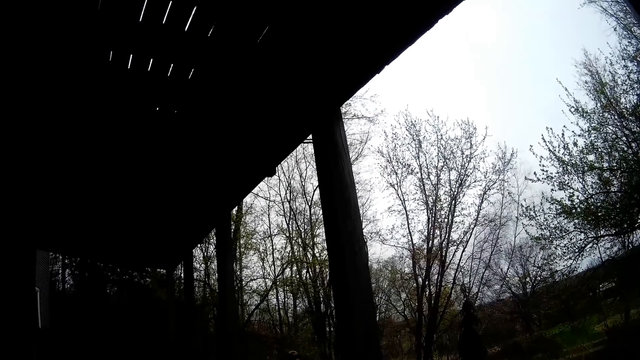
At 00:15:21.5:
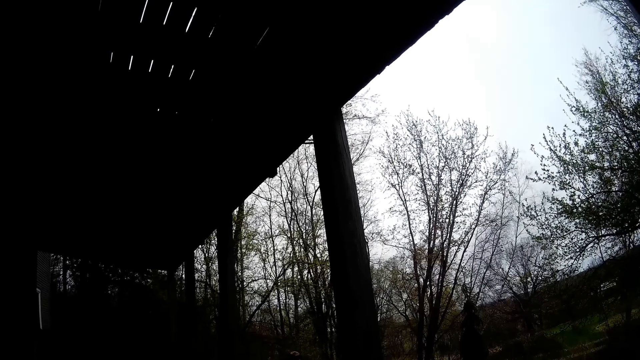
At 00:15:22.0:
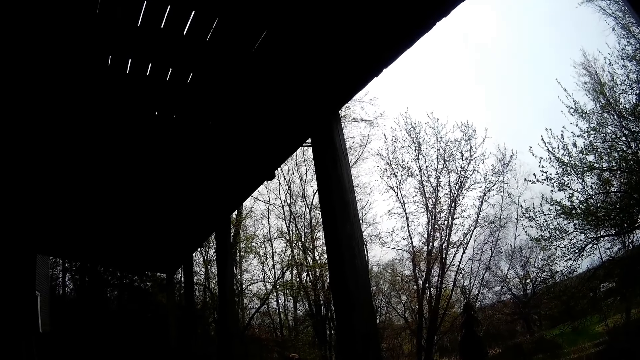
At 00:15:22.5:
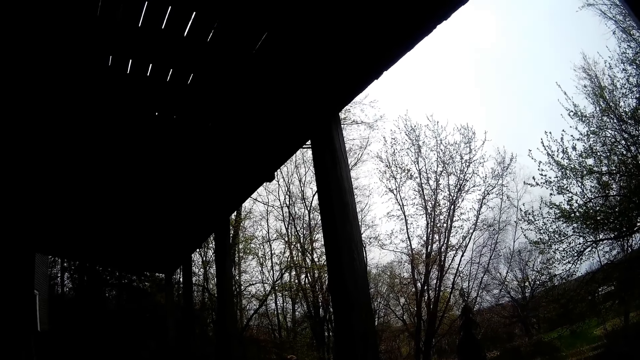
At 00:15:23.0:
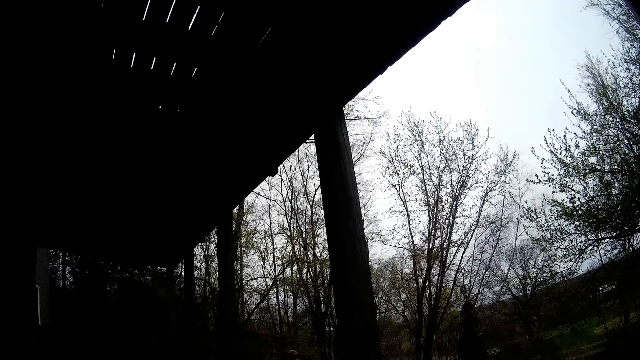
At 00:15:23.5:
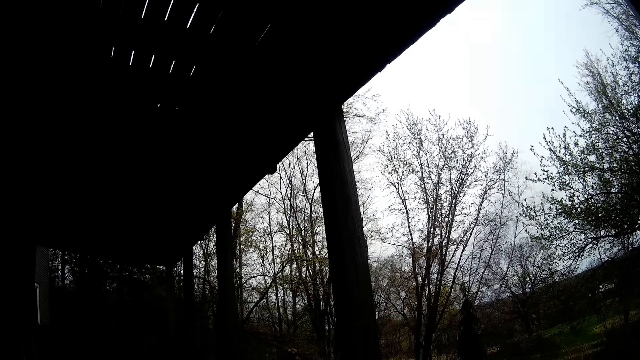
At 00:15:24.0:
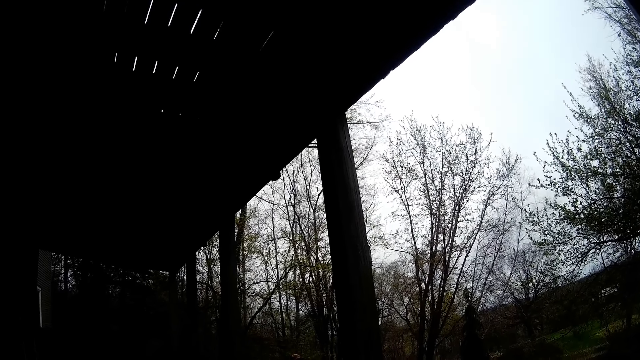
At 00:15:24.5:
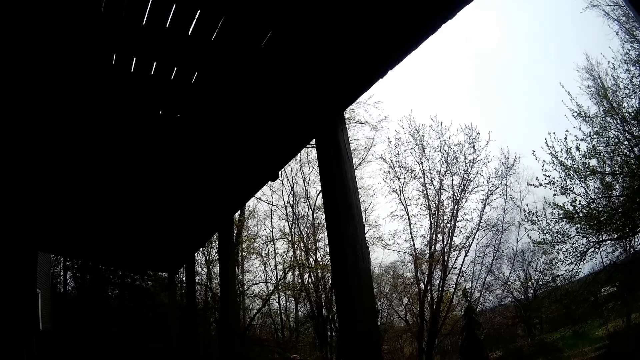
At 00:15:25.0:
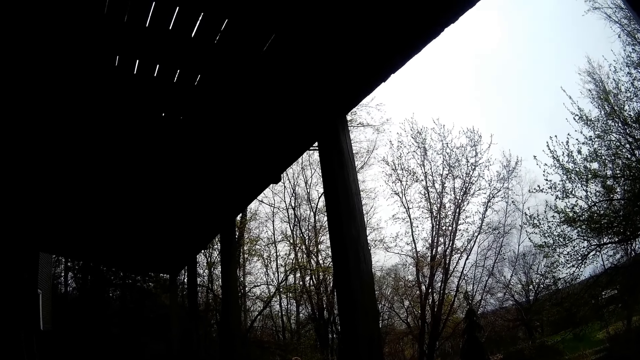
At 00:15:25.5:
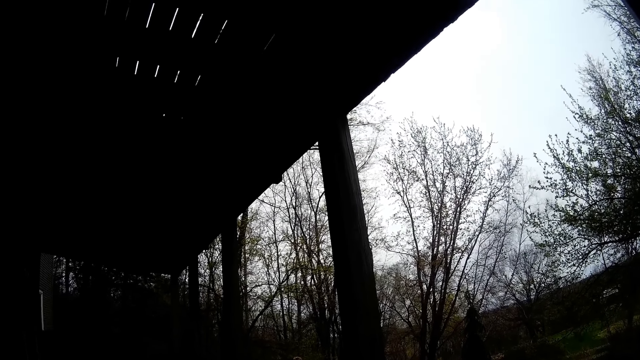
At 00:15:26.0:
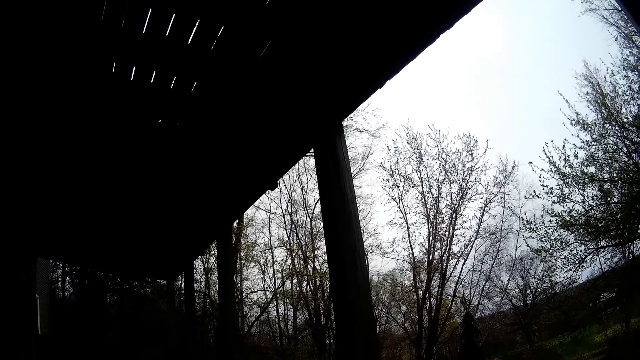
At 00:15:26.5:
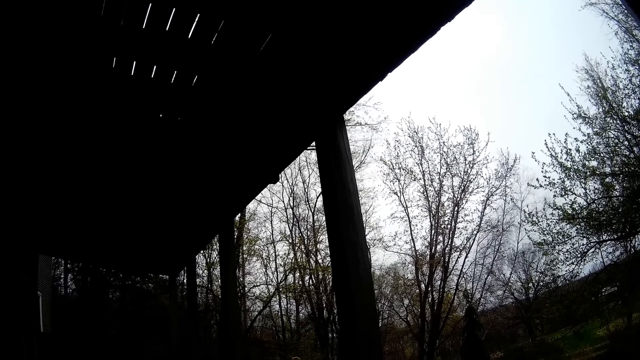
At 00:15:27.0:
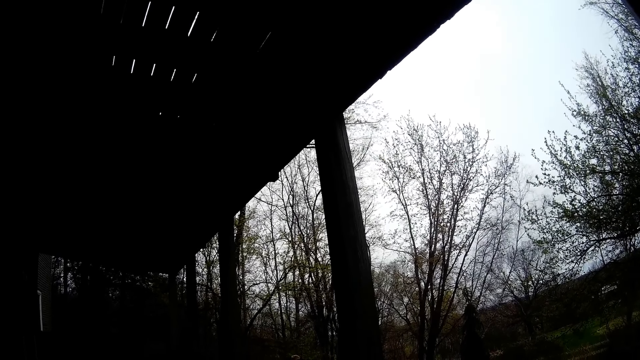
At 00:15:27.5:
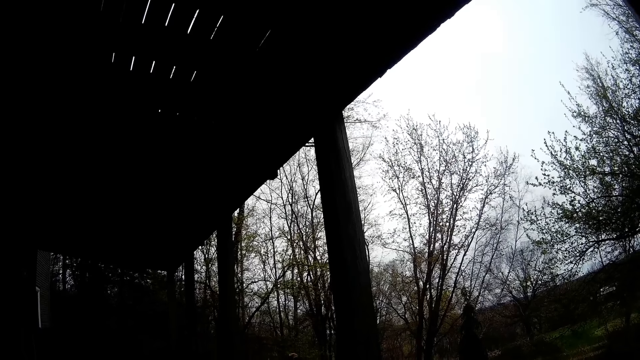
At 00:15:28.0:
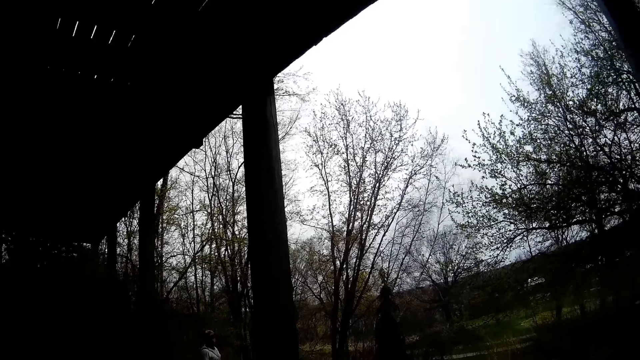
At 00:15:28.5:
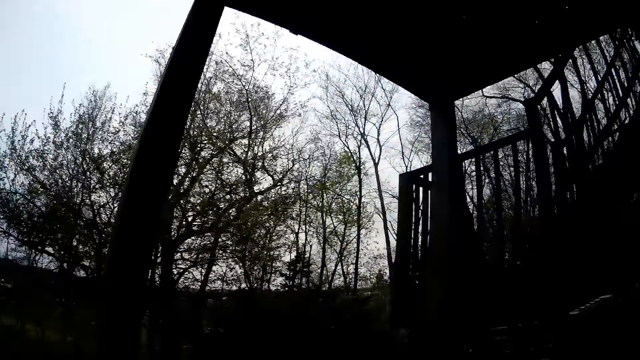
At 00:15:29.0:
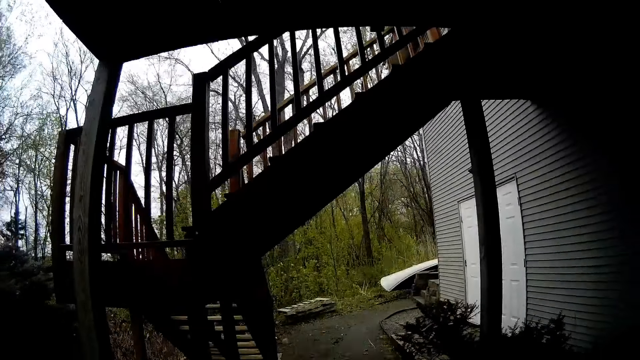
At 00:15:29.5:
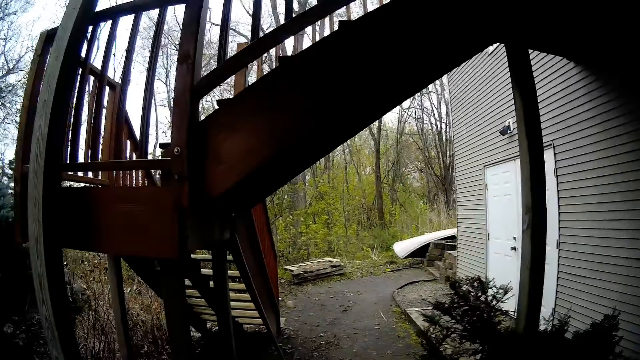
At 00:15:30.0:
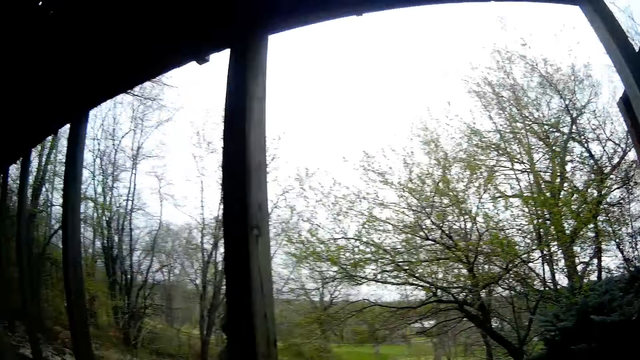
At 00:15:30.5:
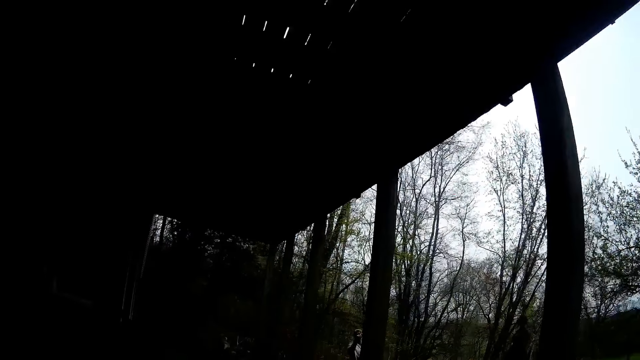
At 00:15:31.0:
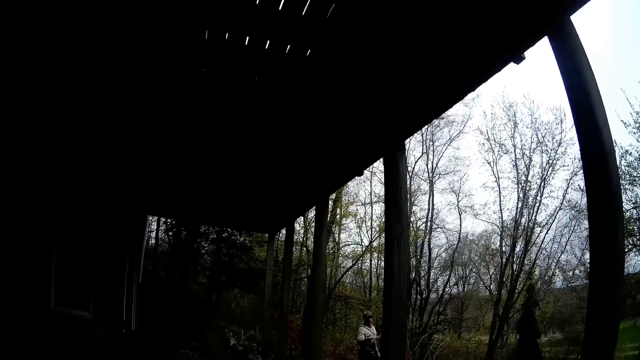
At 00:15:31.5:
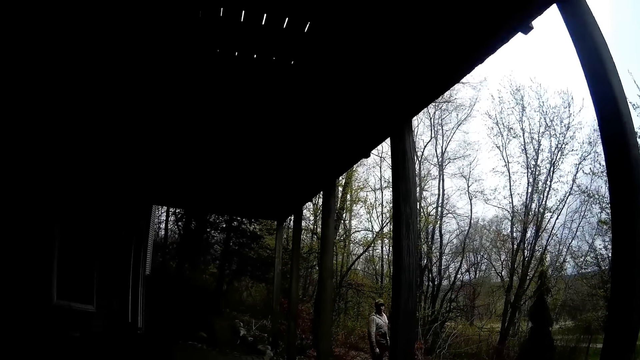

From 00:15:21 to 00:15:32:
The camera wearer does something. They move around the compound.

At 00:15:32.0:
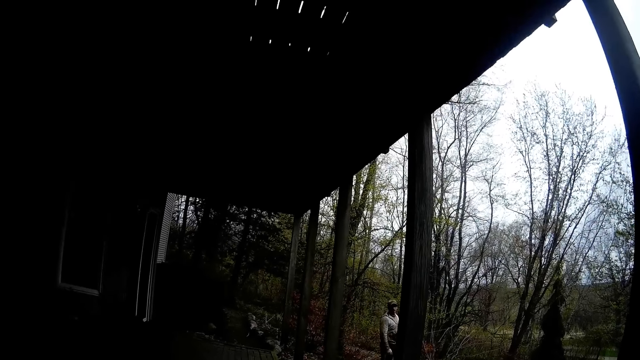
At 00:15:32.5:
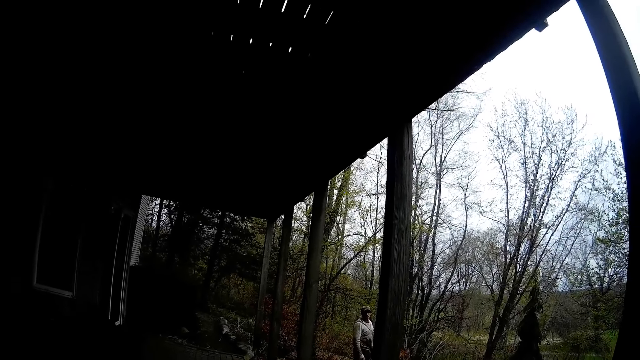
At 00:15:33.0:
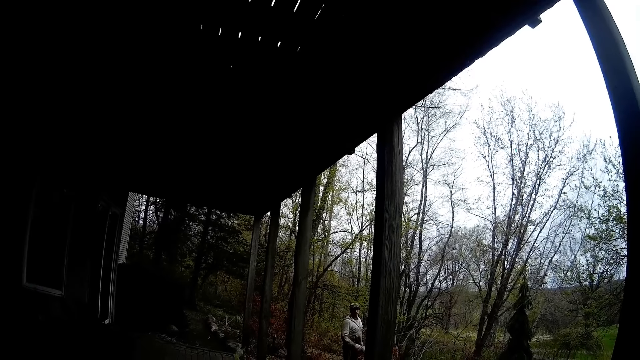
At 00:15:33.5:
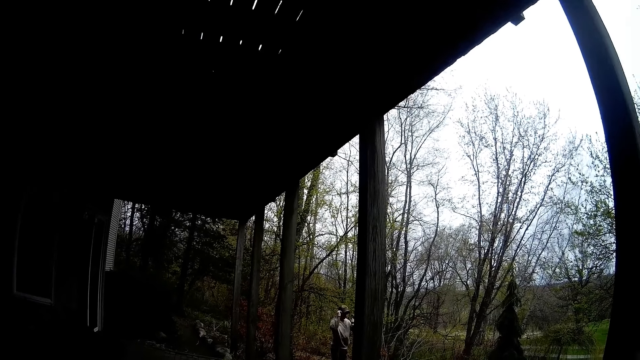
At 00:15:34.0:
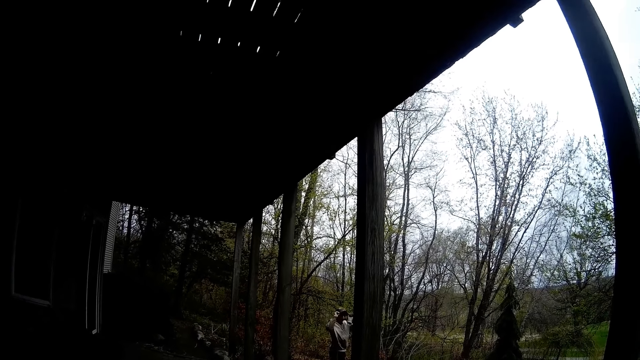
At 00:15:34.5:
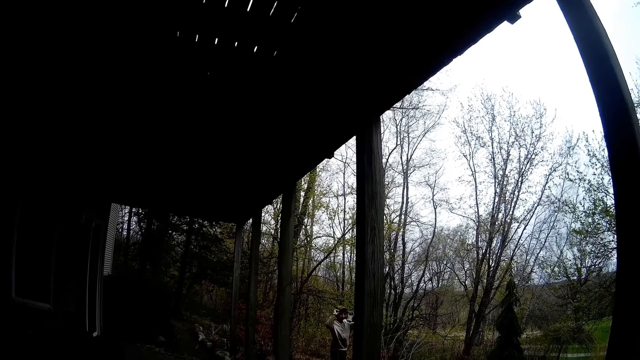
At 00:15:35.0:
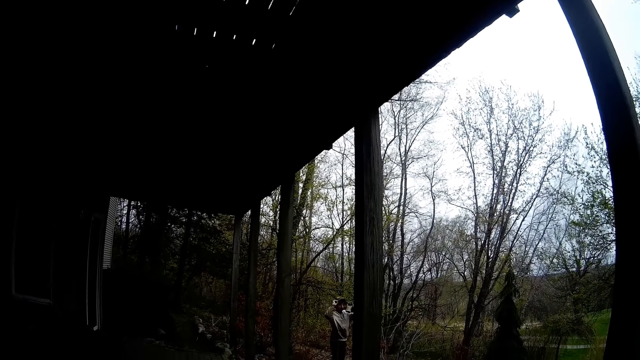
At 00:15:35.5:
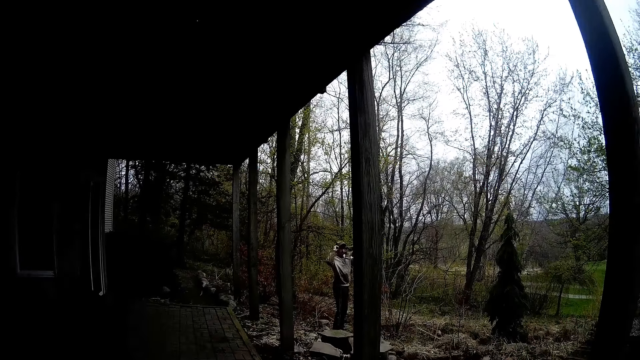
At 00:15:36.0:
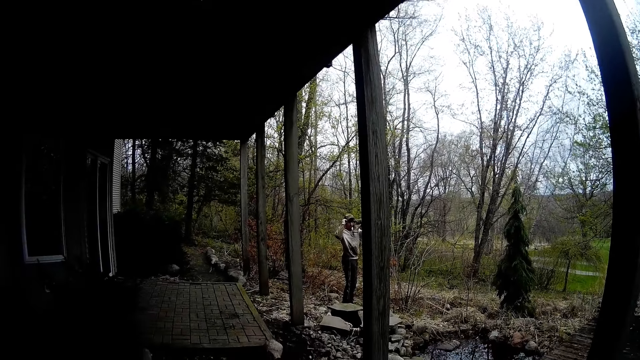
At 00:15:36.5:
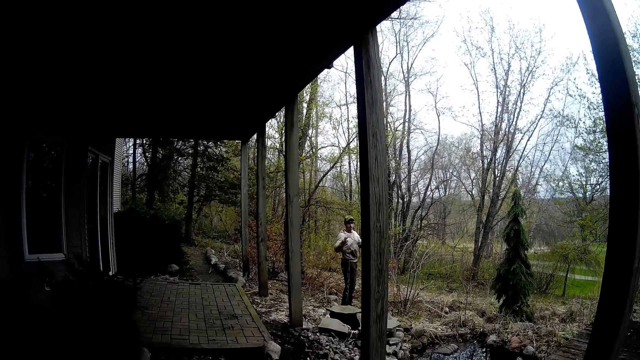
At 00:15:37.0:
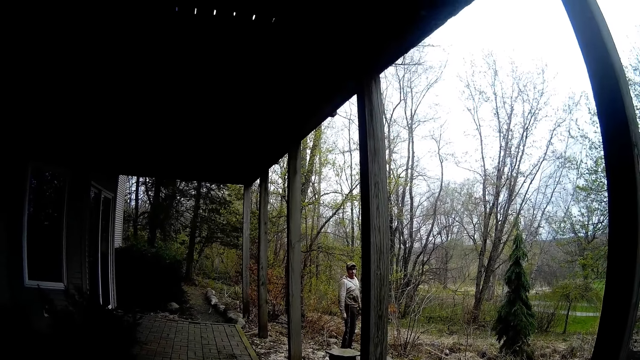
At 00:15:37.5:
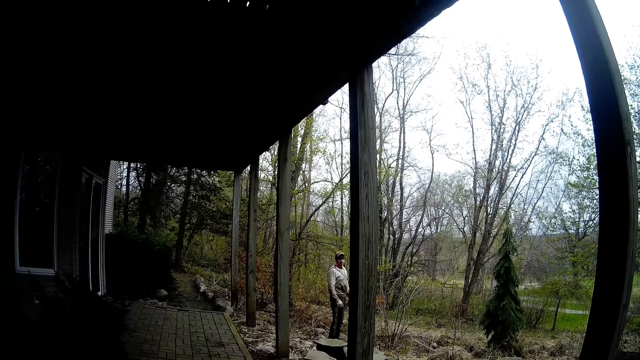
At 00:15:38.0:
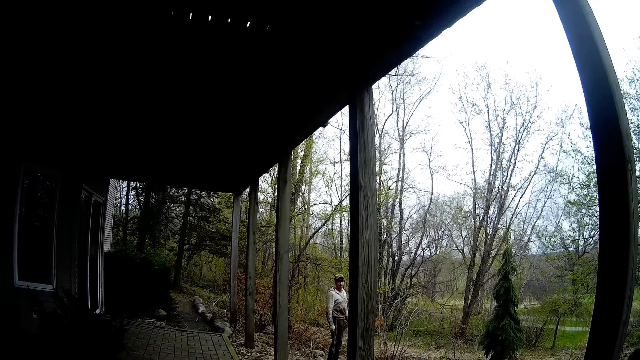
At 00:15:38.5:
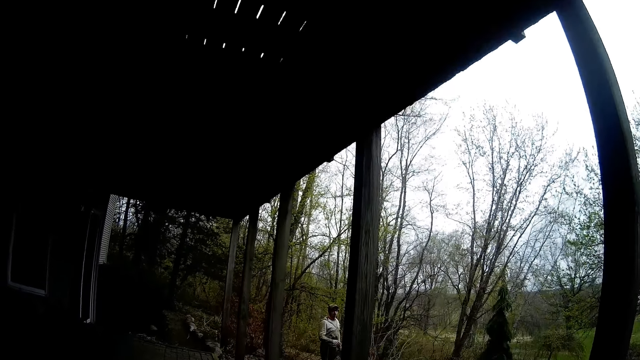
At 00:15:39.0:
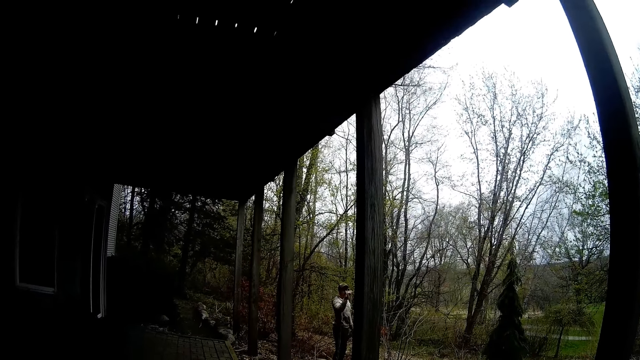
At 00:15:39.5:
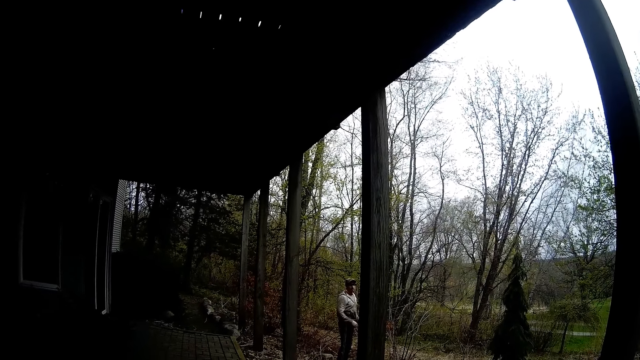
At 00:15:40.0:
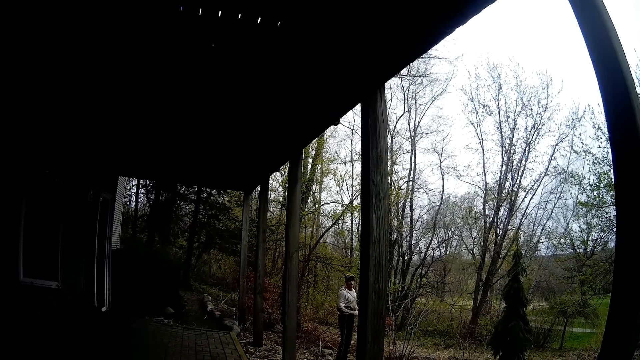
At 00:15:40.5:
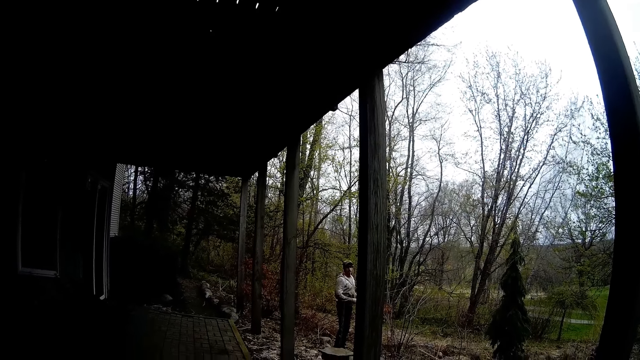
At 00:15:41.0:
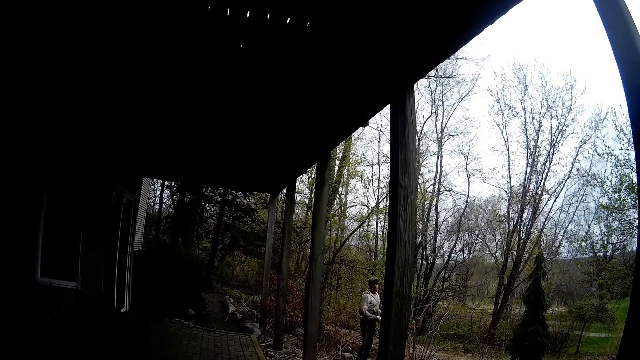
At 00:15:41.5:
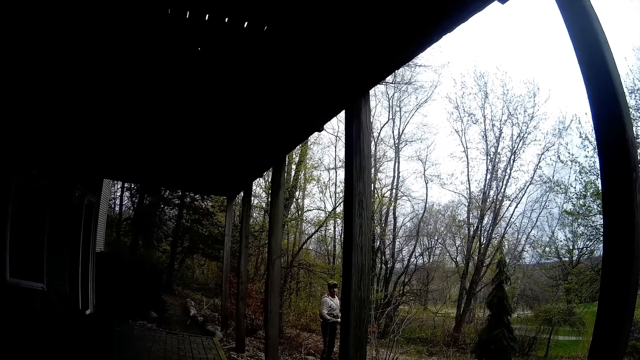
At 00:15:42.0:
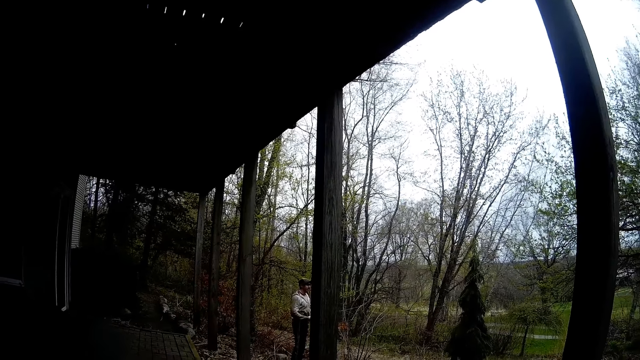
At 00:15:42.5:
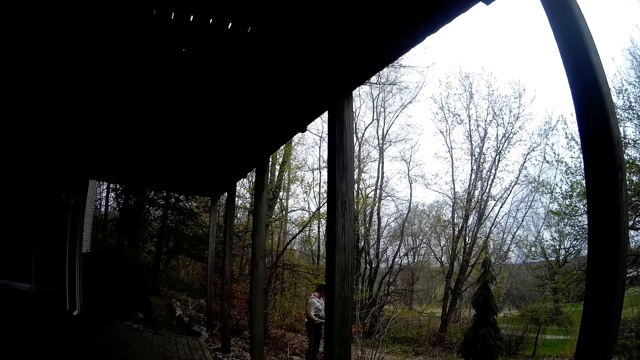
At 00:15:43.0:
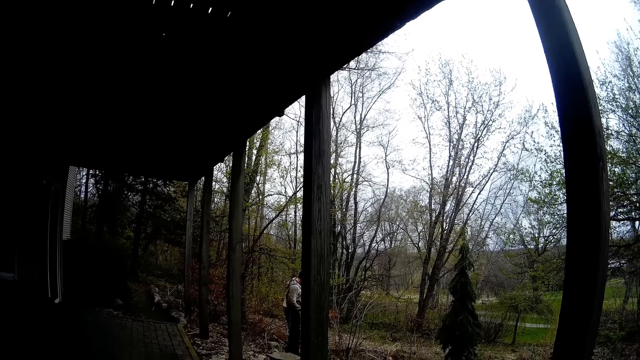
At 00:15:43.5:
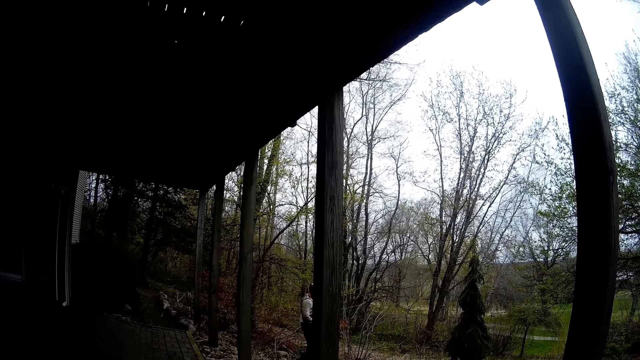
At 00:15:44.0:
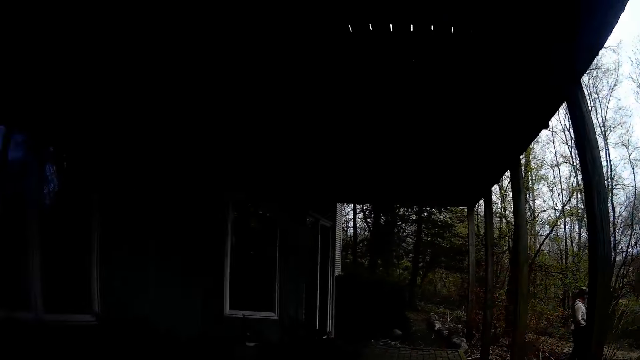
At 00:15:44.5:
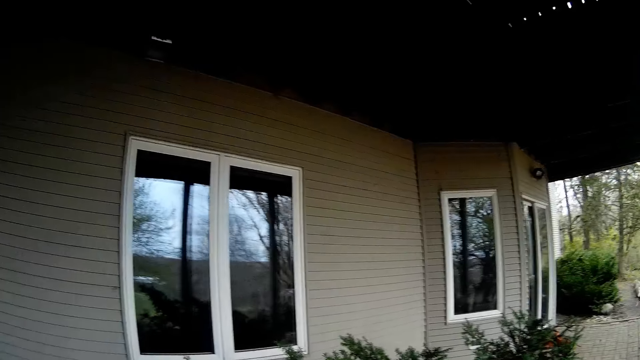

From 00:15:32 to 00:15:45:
The camera wearer does something. The man adjusts his glasses with both his hands. The camera wearer interacts with the man. The man lifts up the left hand and puts his hands in the pocket. The camera wearer does something. They look around.
